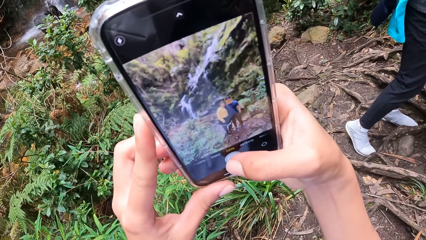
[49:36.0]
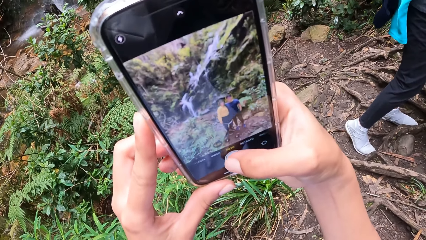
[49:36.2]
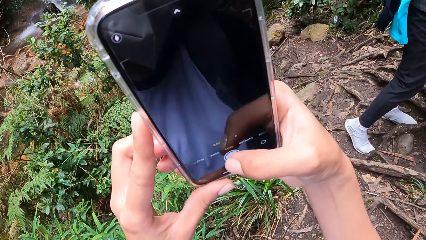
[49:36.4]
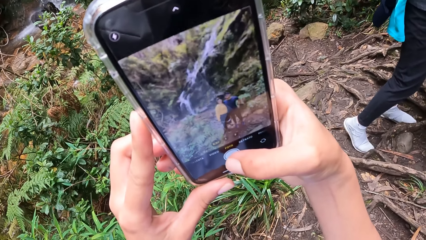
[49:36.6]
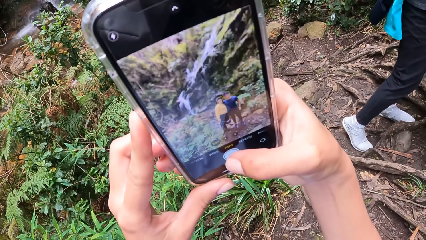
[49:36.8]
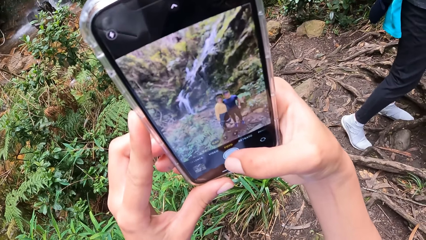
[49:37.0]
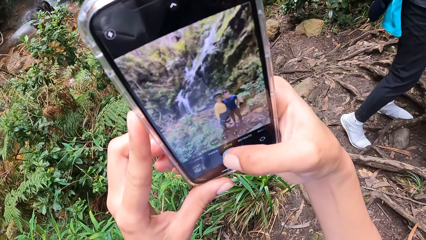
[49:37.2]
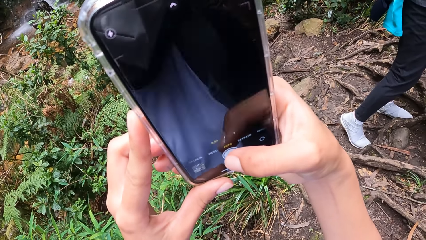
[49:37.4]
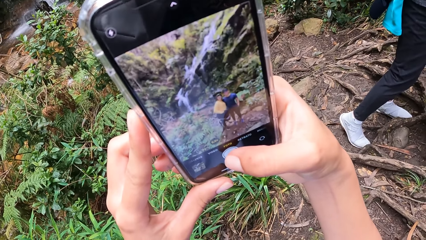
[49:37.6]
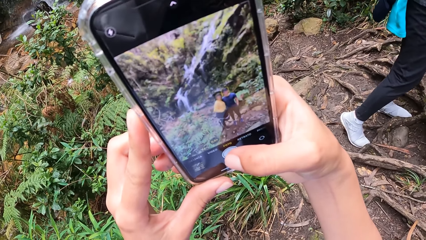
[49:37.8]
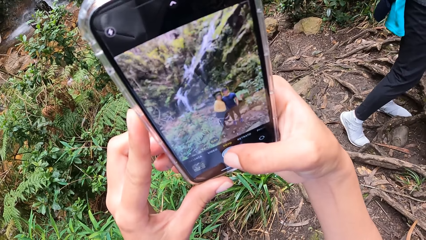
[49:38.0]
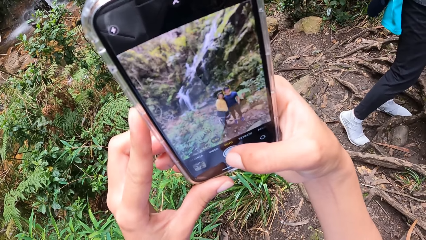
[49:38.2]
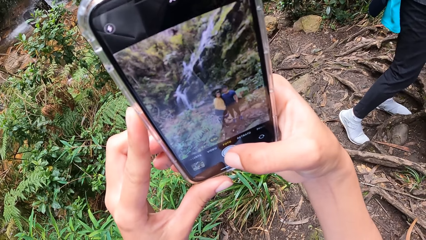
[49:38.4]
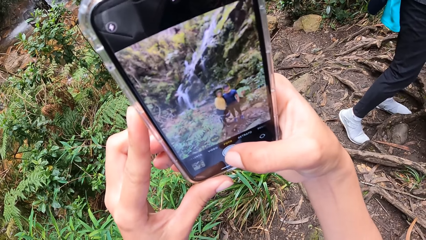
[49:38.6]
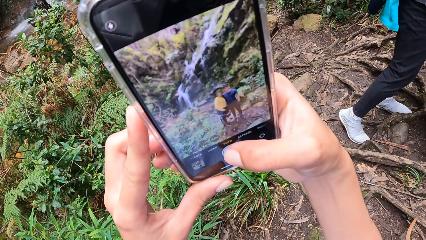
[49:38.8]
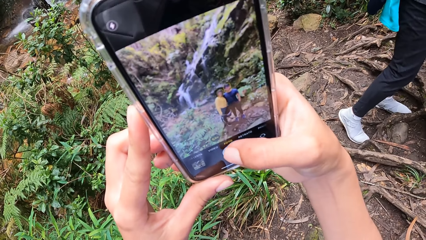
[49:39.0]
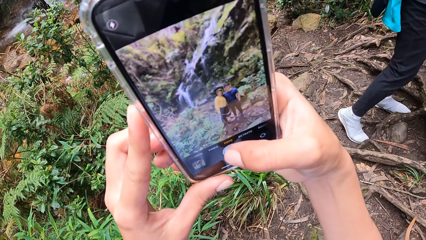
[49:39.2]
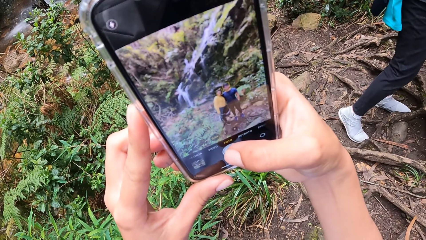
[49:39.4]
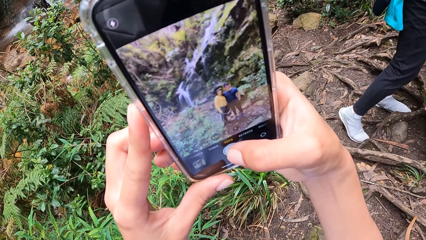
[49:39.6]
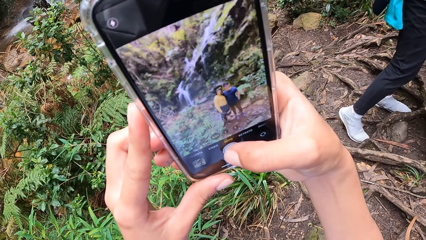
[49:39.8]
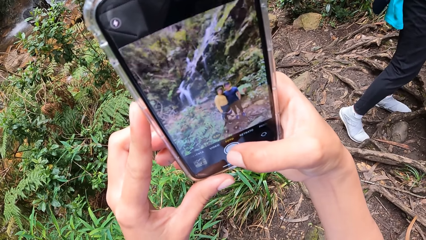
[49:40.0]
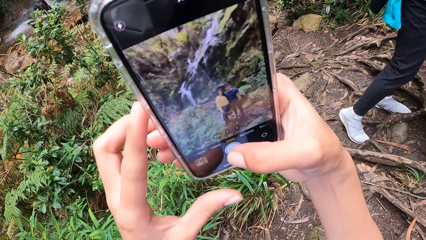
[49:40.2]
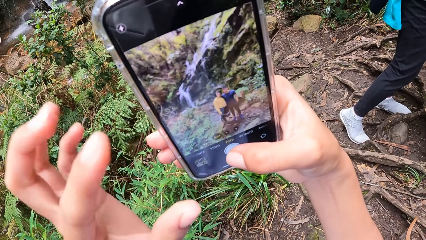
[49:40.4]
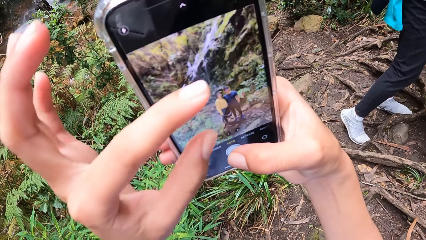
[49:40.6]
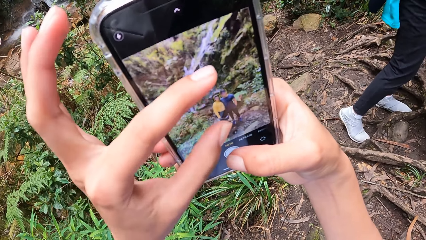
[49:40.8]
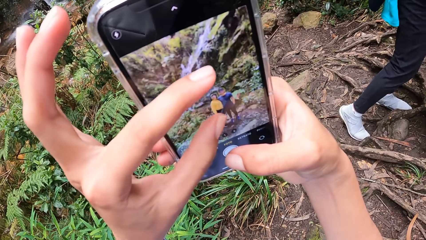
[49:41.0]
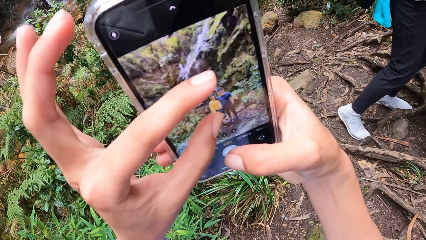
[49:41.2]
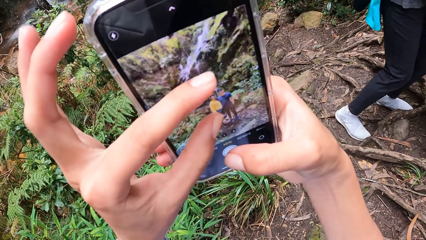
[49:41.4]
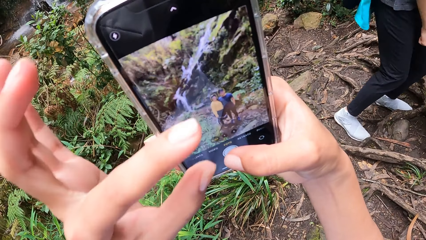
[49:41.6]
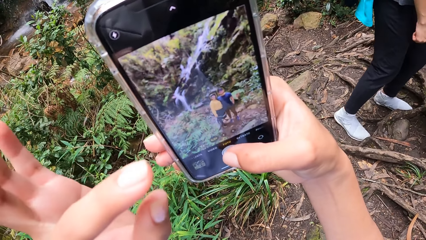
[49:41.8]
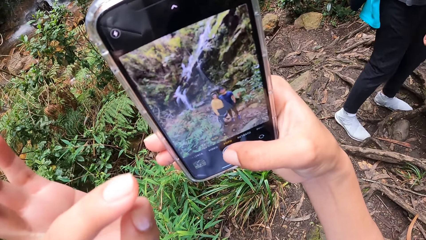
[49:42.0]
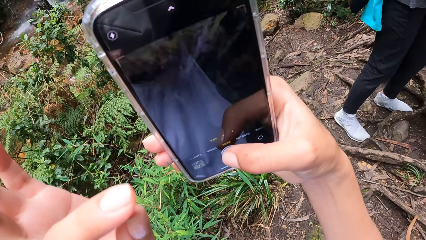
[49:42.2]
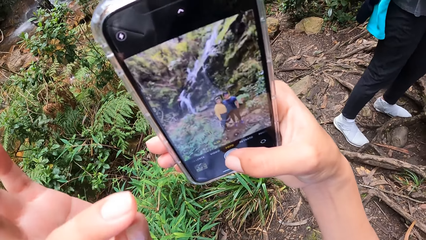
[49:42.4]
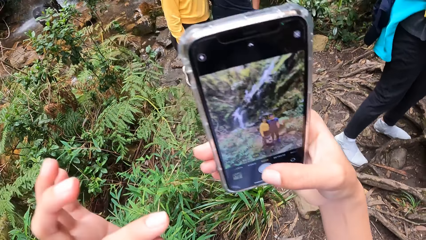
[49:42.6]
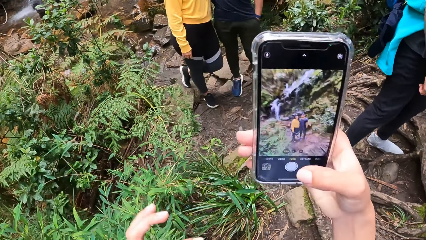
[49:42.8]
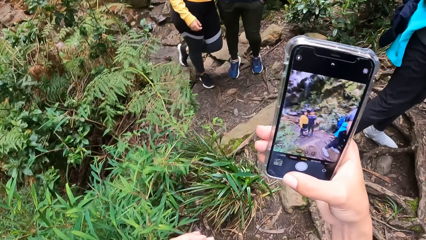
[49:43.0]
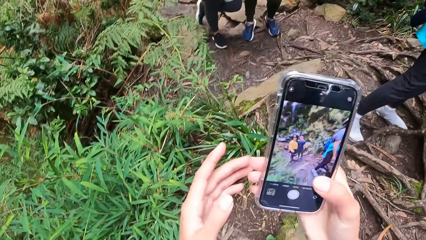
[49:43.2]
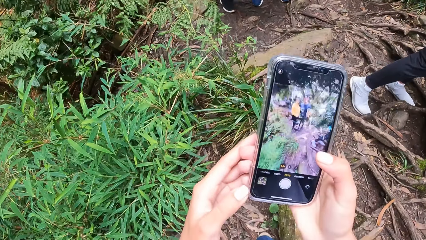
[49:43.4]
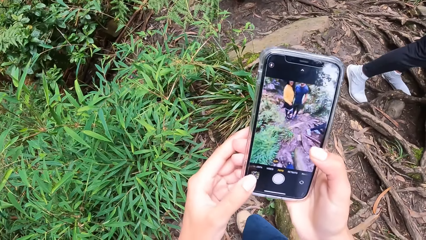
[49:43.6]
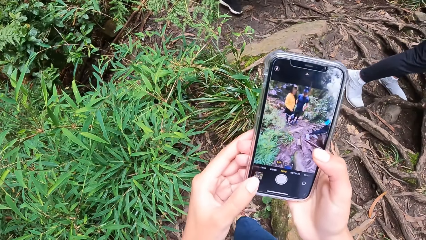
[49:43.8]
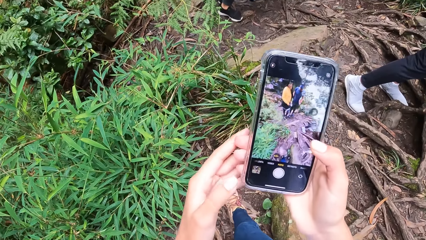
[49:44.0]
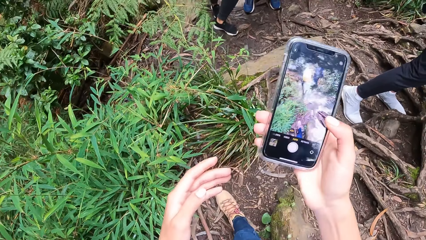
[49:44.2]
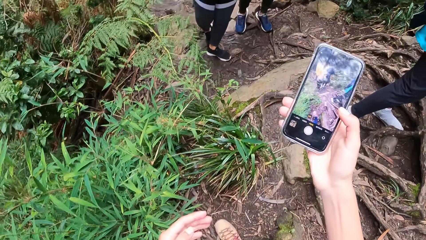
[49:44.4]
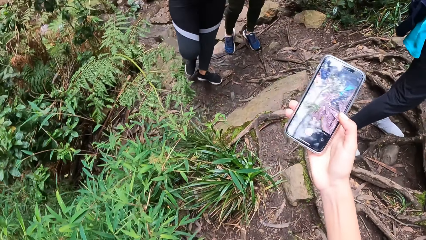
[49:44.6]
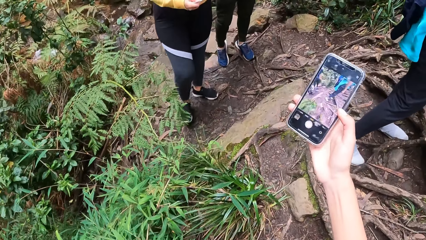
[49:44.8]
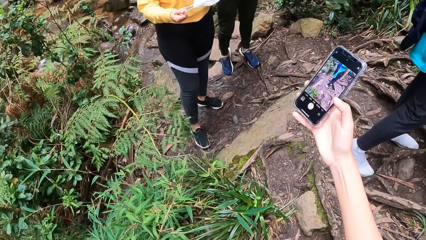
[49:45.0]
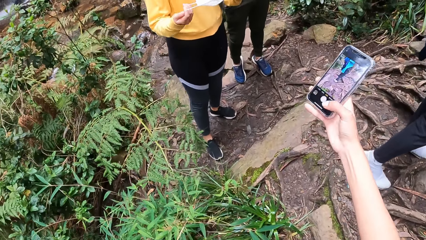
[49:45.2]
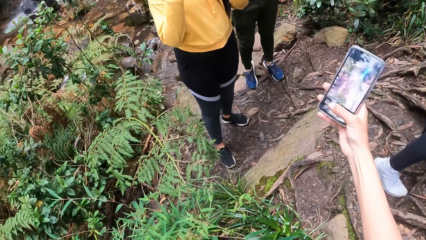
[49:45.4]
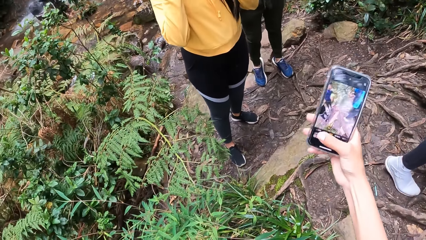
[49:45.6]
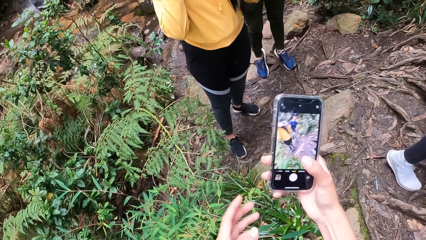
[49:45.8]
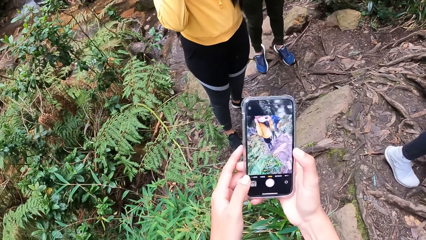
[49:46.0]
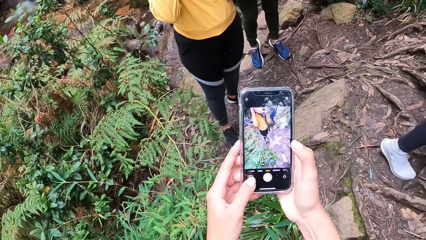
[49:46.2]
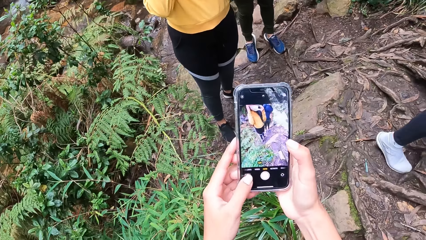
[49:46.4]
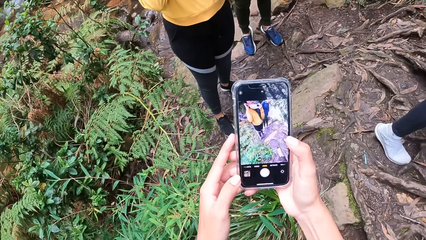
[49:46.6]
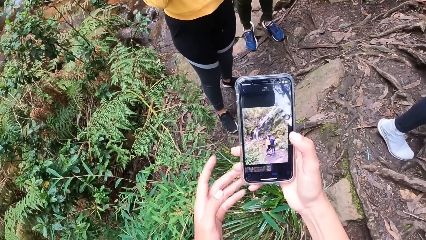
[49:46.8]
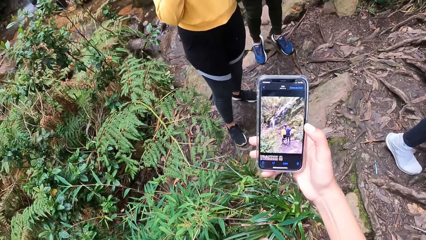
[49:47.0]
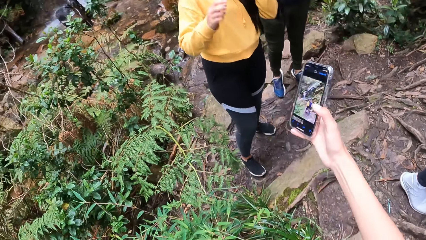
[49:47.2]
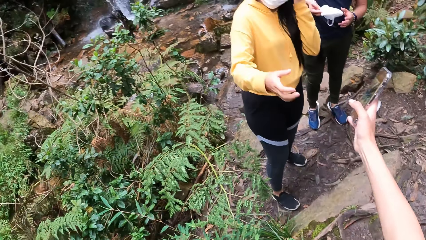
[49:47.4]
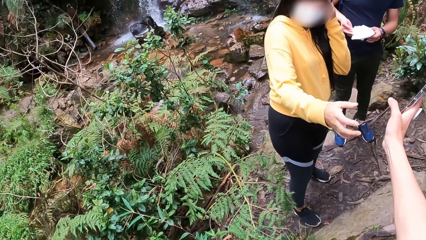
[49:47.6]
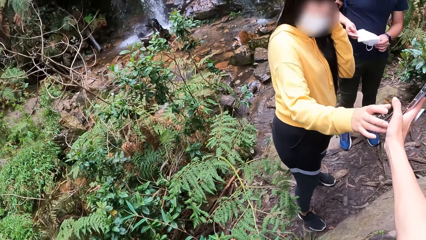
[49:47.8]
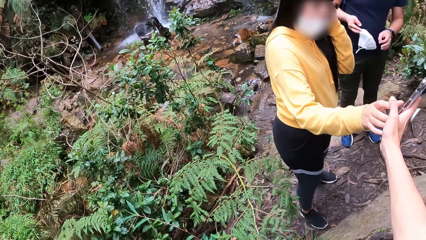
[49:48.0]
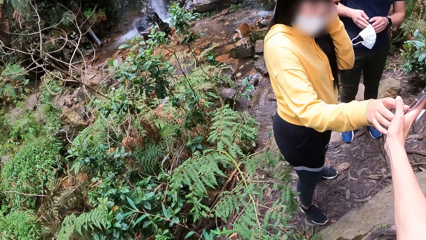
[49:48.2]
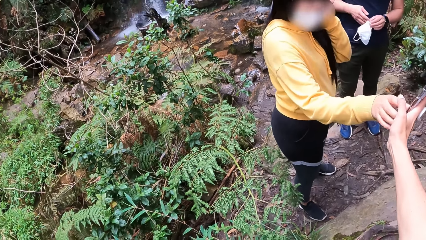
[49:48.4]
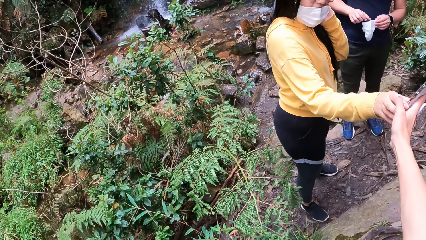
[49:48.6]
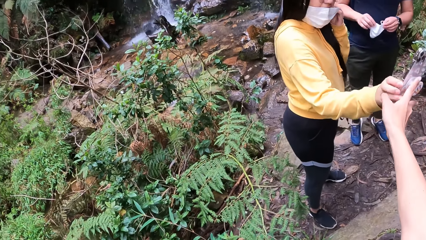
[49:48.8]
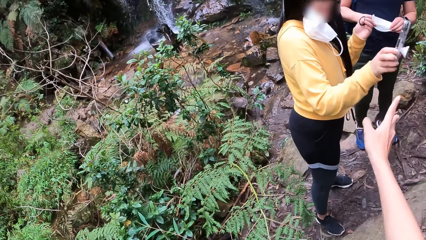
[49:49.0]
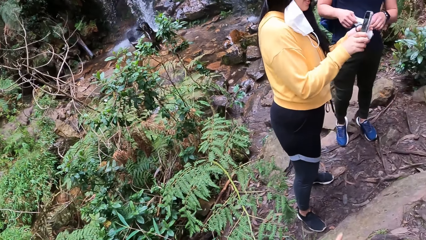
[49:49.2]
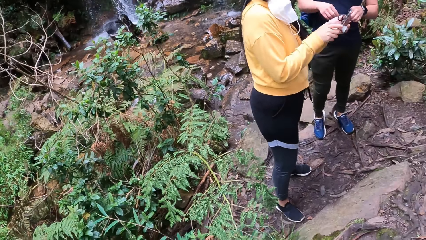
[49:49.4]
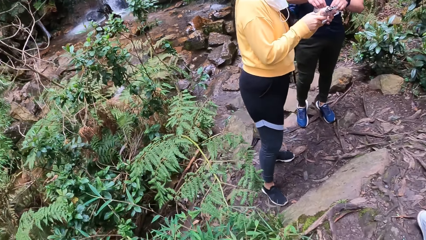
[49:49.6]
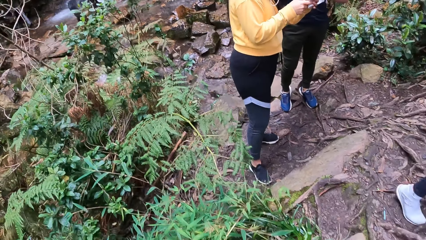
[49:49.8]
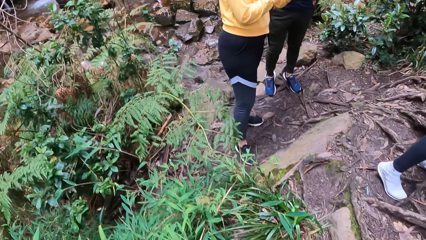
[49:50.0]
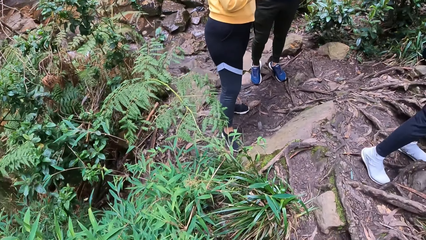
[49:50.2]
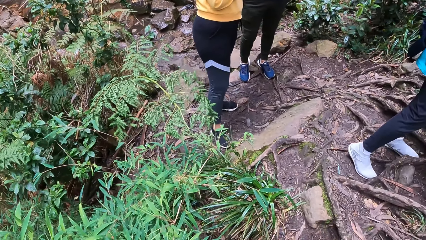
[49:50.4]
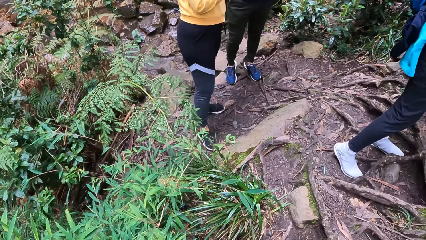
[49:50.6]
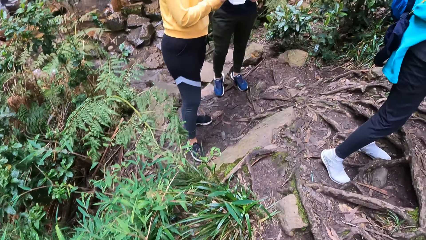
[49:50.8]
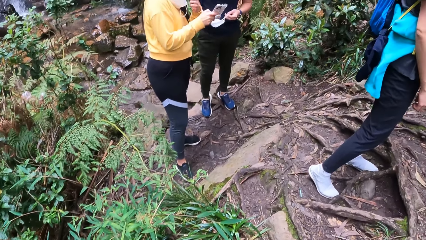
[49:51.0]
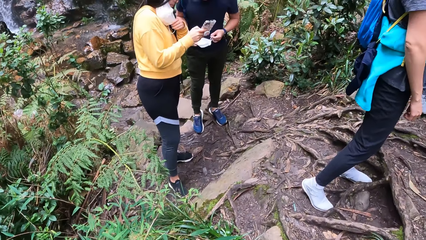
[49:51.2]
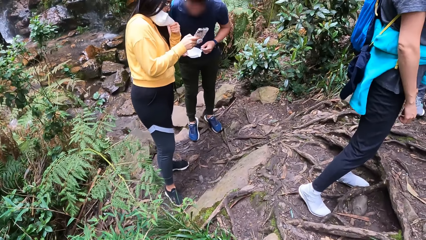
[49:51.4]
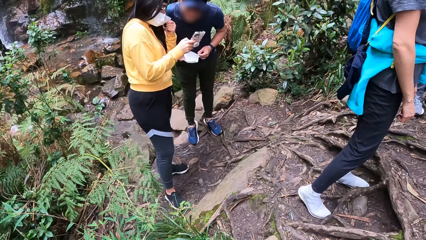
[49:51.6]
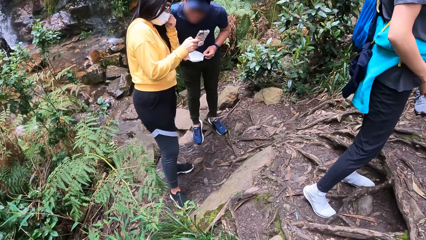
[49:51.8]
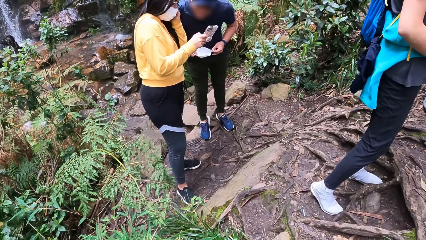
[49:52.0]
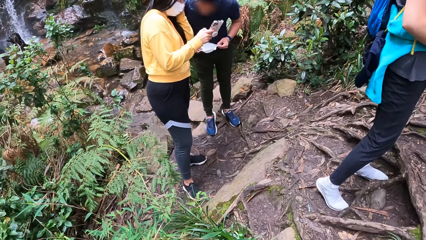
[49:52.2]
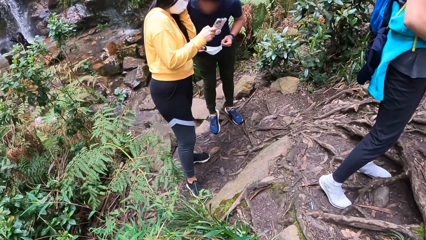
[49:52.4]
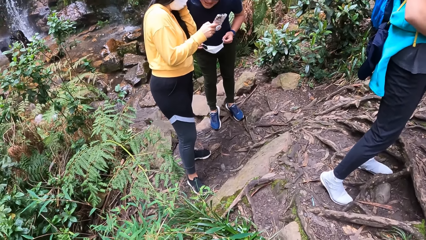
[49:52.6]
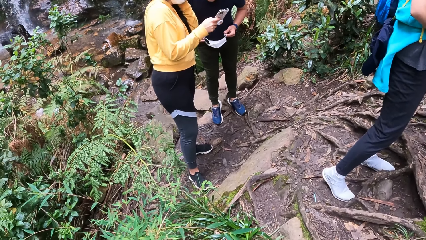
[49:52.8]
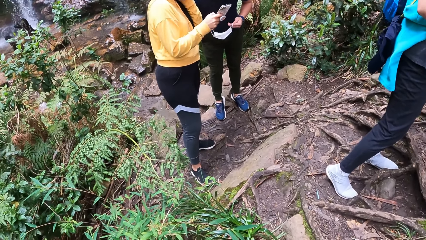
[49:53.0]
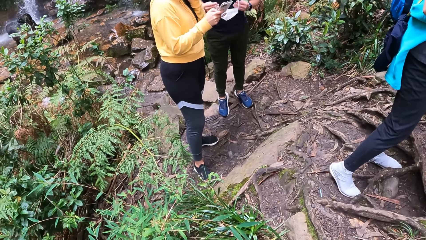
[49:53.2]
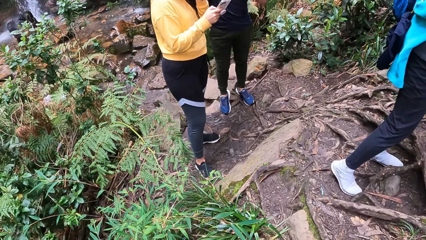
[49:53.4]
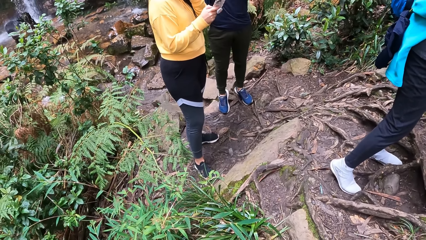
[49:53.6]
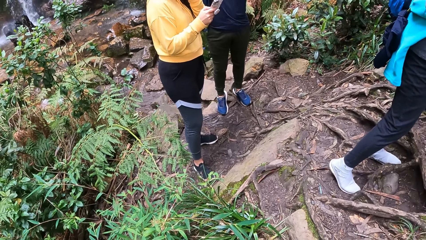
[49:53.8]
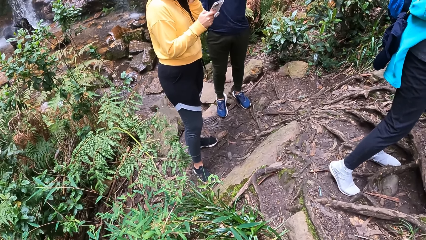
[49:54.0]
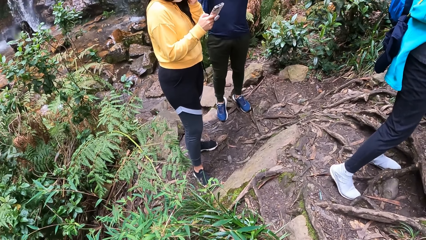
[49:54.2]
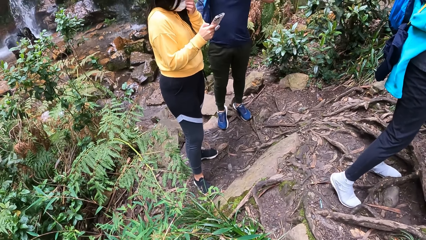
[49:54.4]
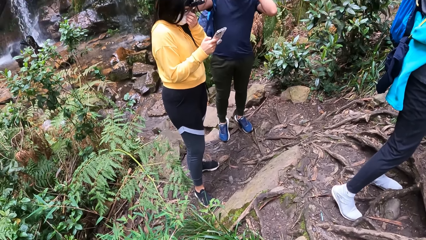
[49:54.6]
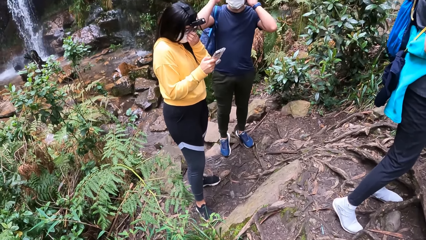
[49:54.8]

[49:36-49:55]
The camera wearer walks around the street. The woman wears the nose mask on her face with both hands. The man holds a nose mask in his right hand. The camera wearer passes the mobile phone in her right hand to the woman. She shows off the picture. The woman picks the phone from the camera wearer. A person stares around. The woman interacts with the man. The woman wears the nose mask on her face with her left hand. The woman and another person stare on the phone. Another man wears the nose mask on his face with his hands.
